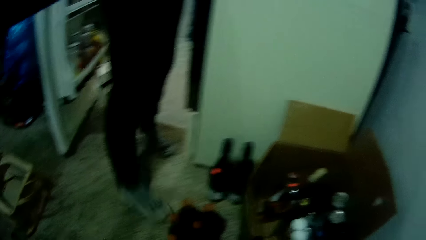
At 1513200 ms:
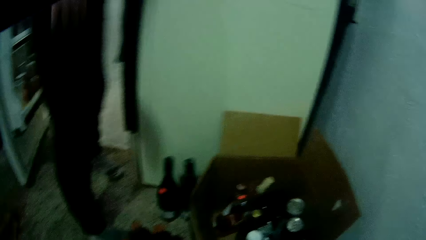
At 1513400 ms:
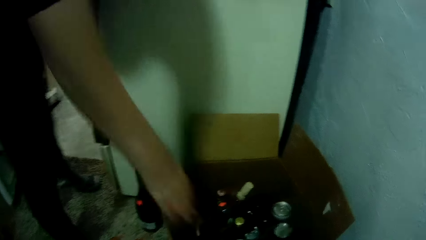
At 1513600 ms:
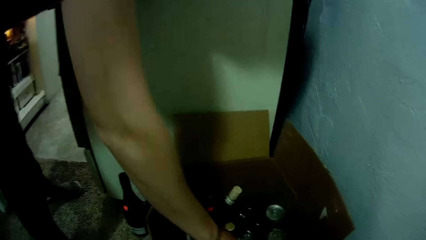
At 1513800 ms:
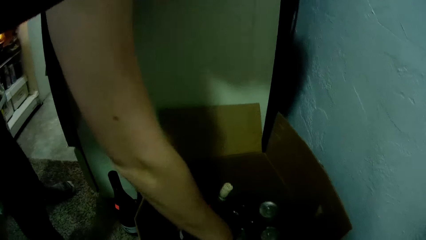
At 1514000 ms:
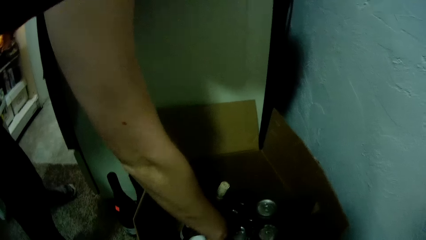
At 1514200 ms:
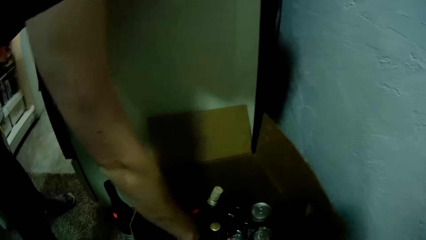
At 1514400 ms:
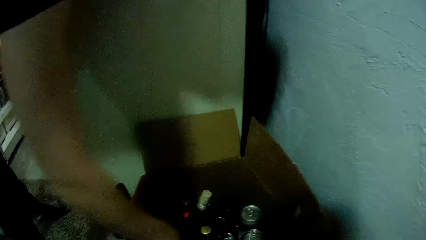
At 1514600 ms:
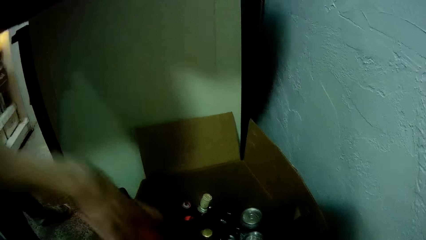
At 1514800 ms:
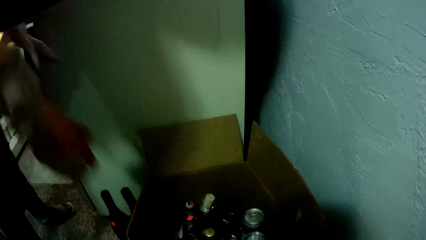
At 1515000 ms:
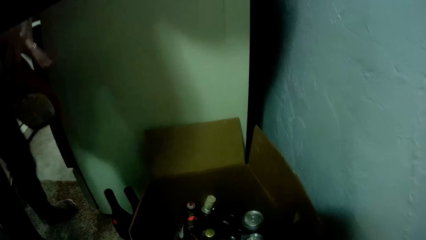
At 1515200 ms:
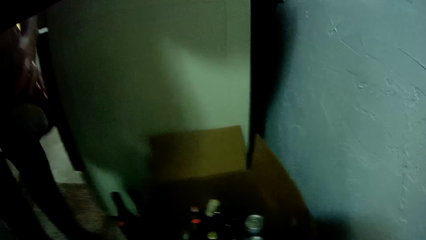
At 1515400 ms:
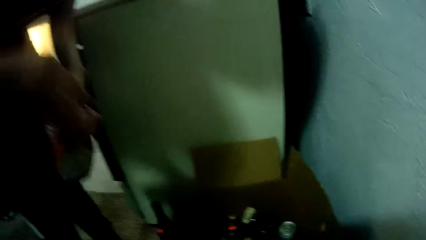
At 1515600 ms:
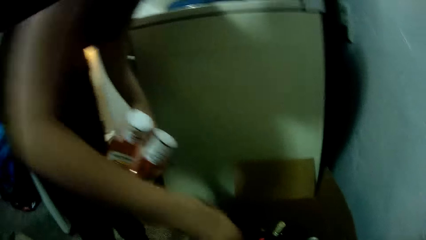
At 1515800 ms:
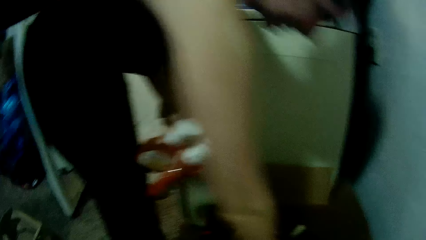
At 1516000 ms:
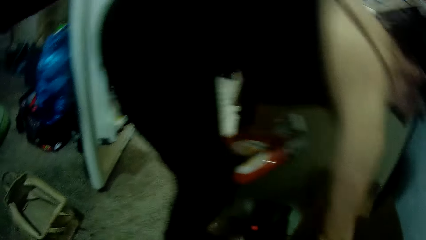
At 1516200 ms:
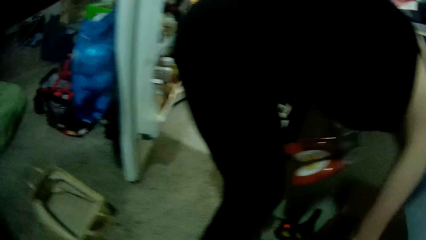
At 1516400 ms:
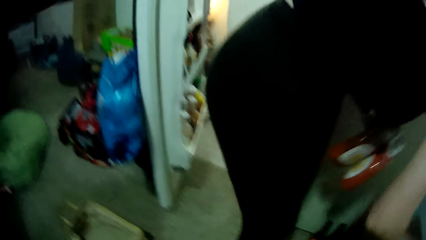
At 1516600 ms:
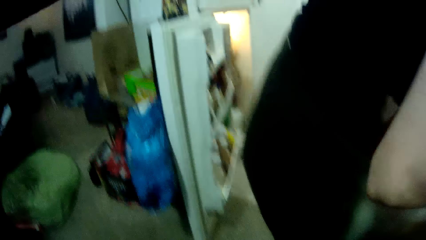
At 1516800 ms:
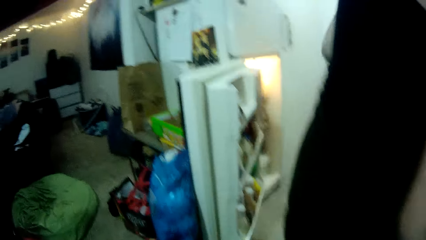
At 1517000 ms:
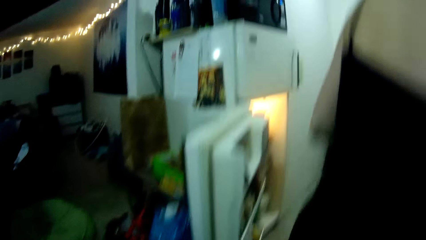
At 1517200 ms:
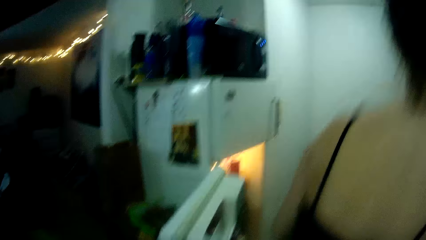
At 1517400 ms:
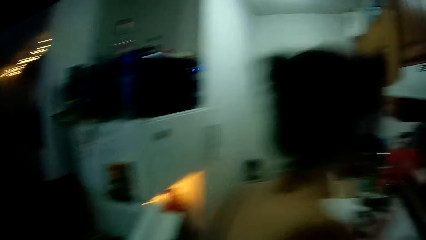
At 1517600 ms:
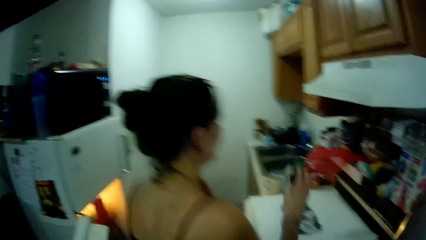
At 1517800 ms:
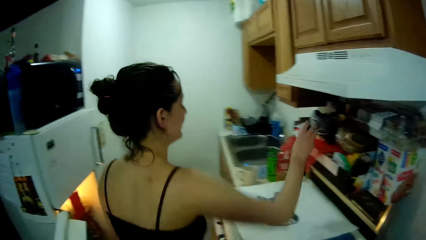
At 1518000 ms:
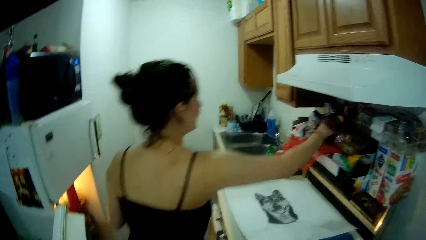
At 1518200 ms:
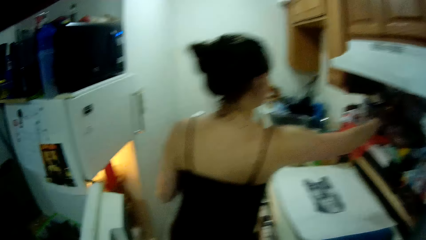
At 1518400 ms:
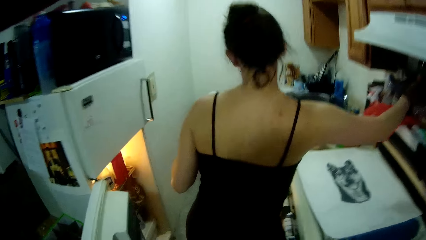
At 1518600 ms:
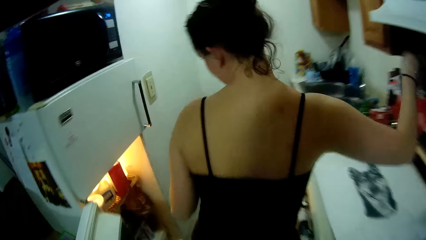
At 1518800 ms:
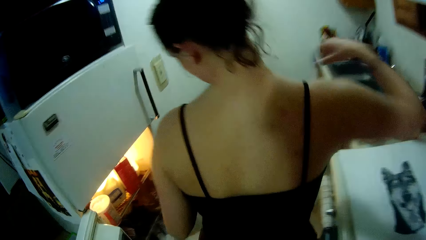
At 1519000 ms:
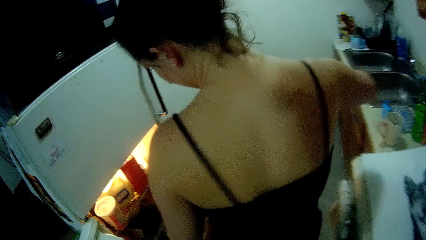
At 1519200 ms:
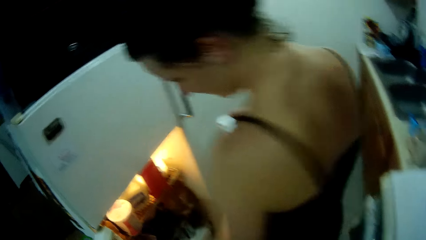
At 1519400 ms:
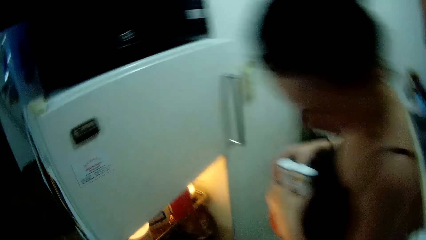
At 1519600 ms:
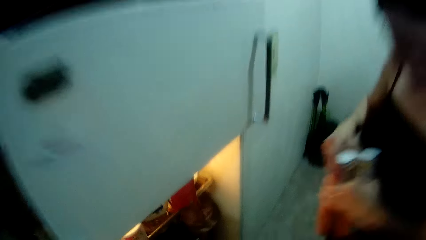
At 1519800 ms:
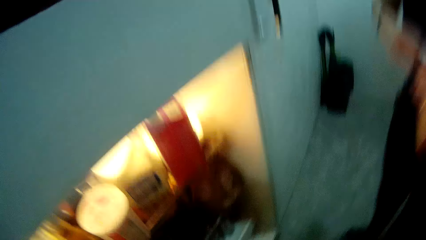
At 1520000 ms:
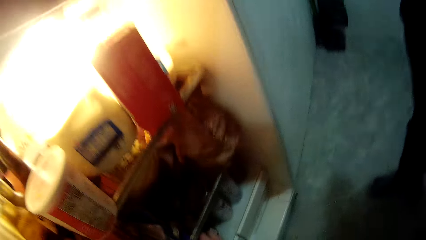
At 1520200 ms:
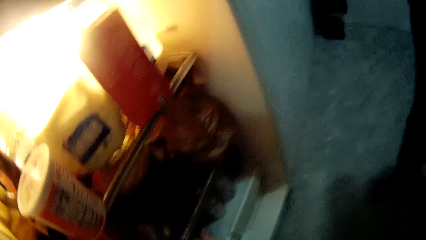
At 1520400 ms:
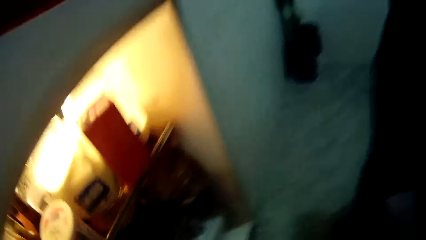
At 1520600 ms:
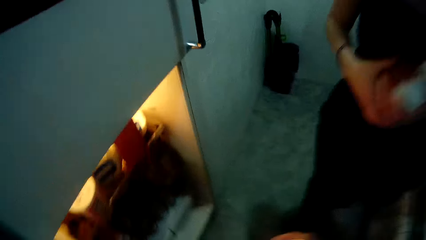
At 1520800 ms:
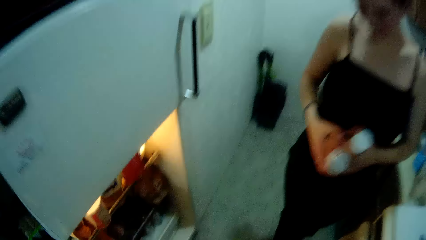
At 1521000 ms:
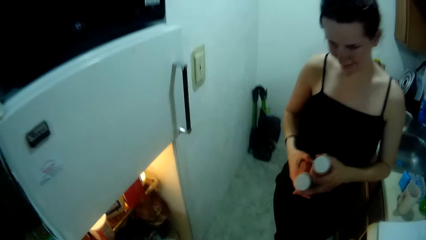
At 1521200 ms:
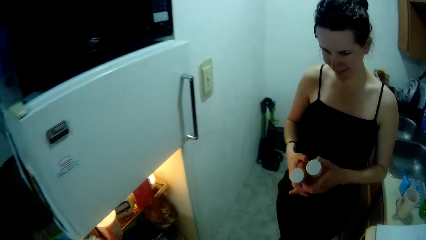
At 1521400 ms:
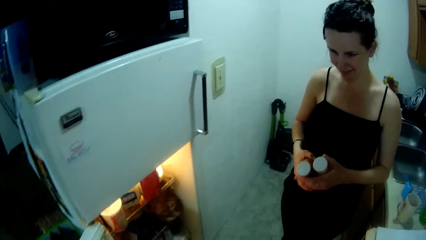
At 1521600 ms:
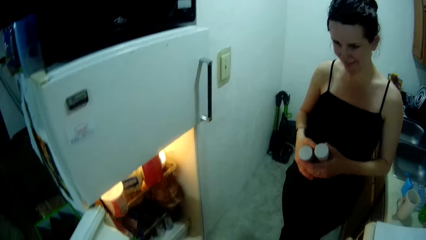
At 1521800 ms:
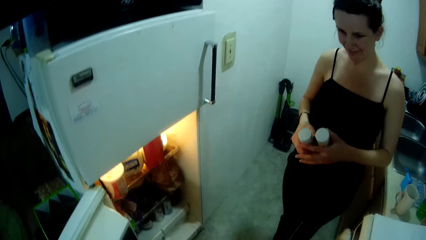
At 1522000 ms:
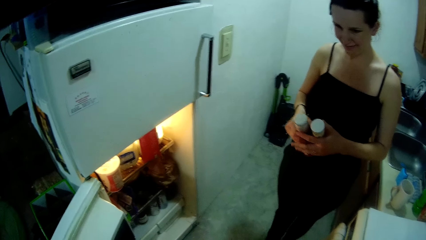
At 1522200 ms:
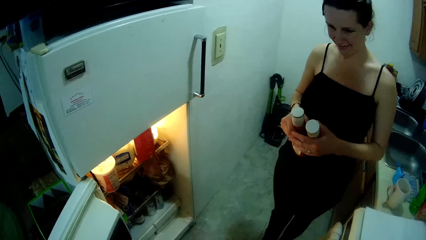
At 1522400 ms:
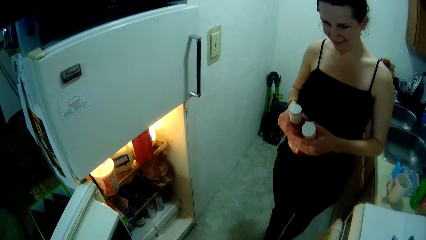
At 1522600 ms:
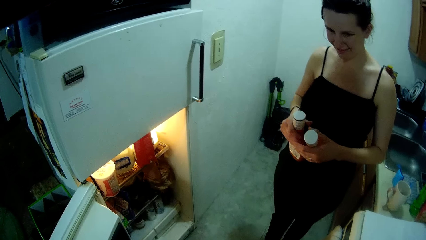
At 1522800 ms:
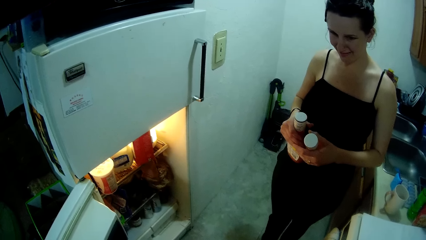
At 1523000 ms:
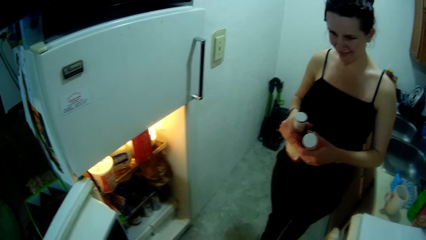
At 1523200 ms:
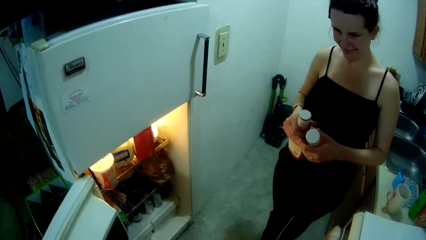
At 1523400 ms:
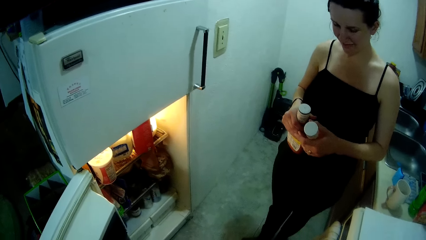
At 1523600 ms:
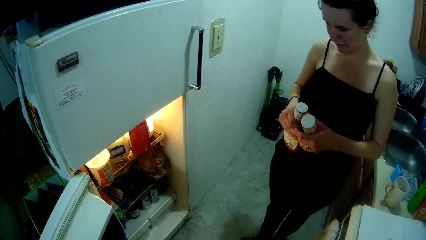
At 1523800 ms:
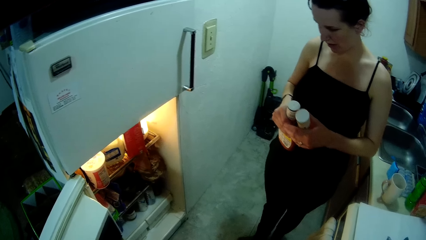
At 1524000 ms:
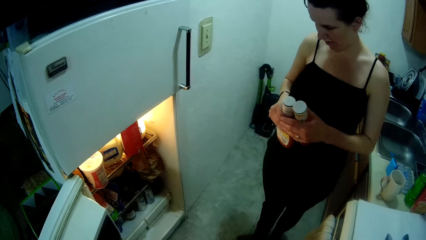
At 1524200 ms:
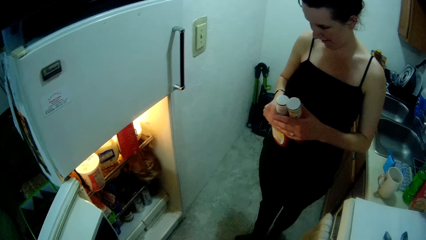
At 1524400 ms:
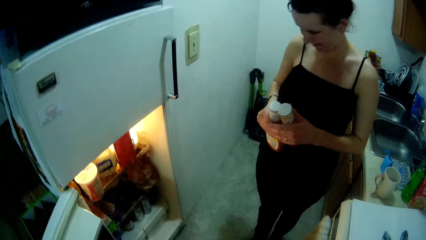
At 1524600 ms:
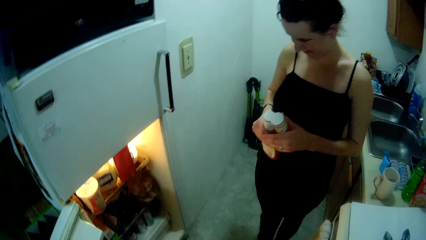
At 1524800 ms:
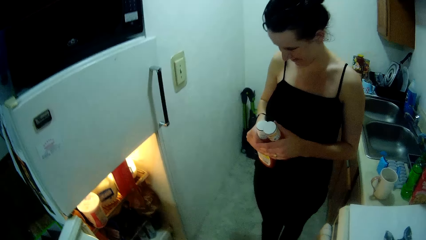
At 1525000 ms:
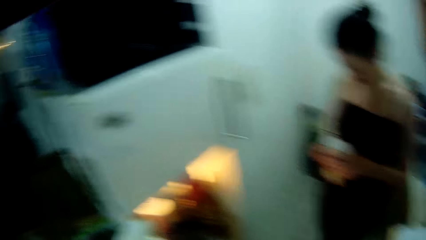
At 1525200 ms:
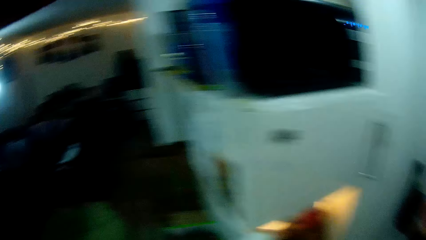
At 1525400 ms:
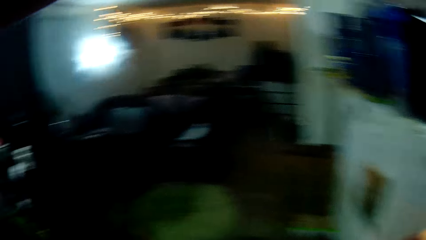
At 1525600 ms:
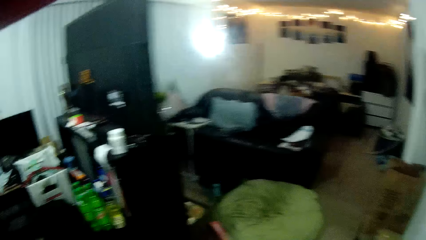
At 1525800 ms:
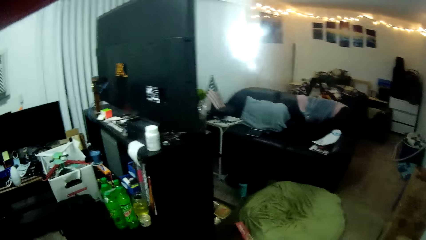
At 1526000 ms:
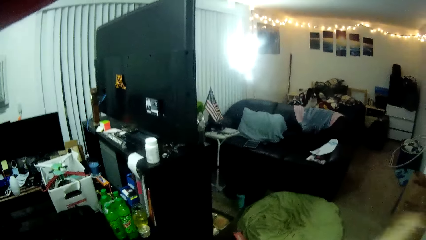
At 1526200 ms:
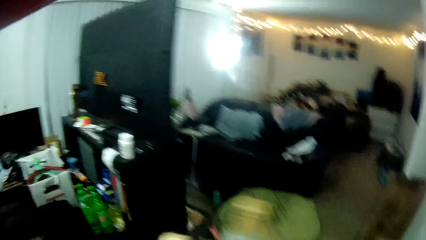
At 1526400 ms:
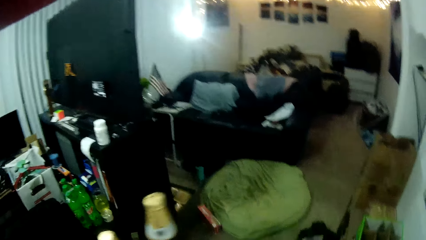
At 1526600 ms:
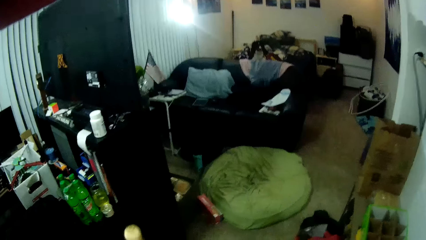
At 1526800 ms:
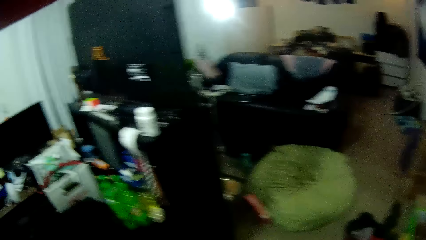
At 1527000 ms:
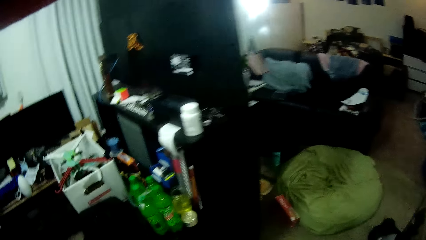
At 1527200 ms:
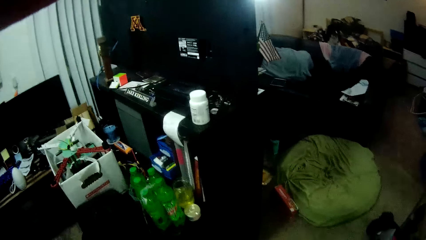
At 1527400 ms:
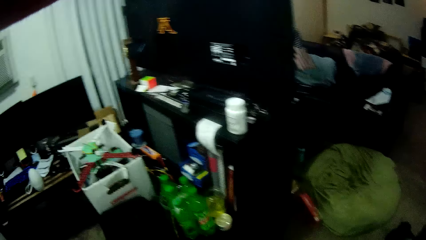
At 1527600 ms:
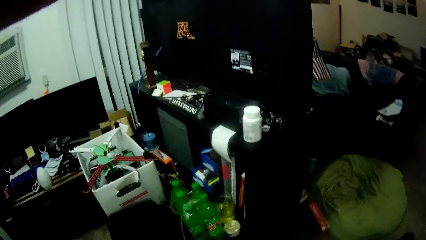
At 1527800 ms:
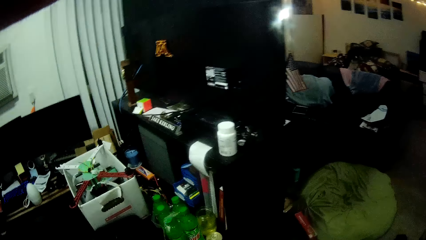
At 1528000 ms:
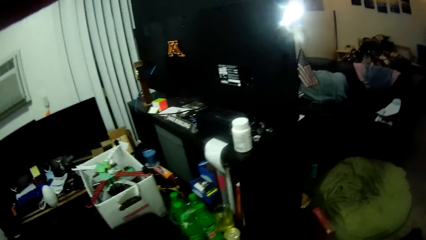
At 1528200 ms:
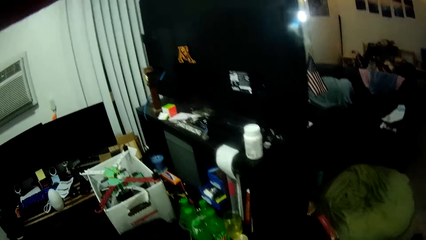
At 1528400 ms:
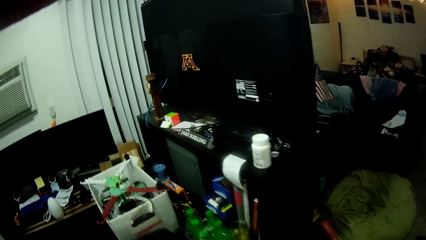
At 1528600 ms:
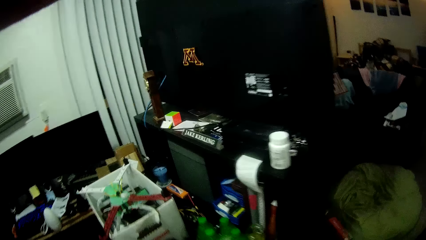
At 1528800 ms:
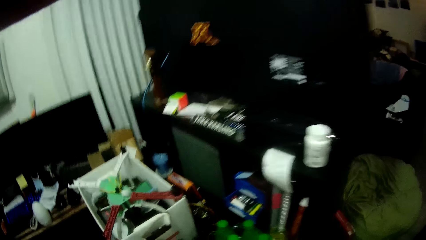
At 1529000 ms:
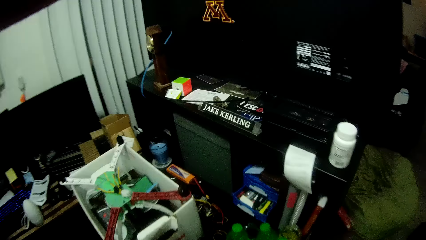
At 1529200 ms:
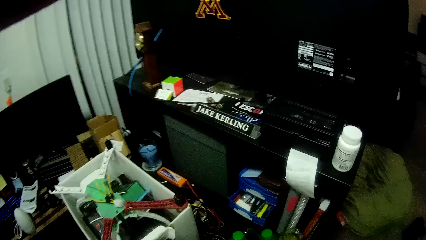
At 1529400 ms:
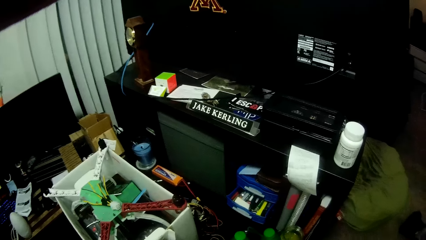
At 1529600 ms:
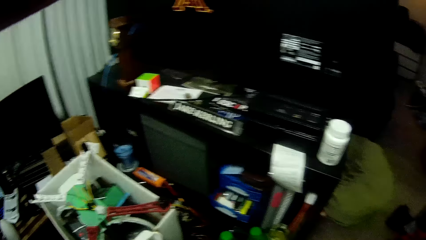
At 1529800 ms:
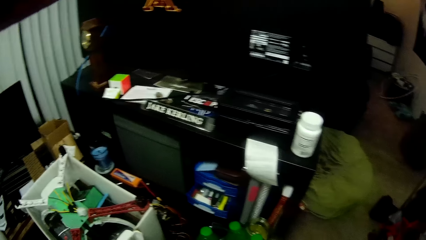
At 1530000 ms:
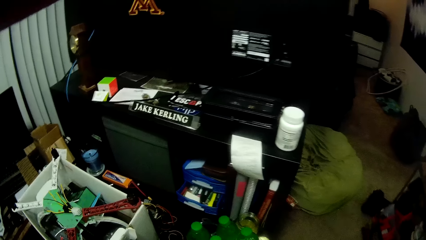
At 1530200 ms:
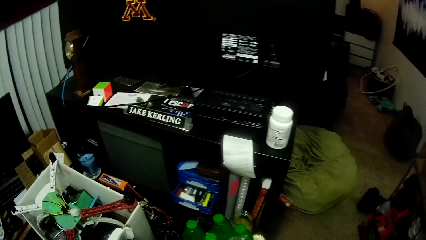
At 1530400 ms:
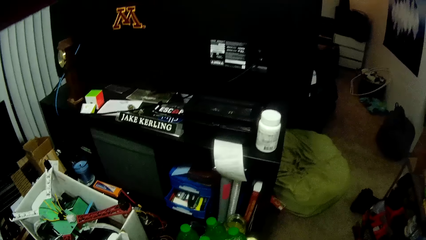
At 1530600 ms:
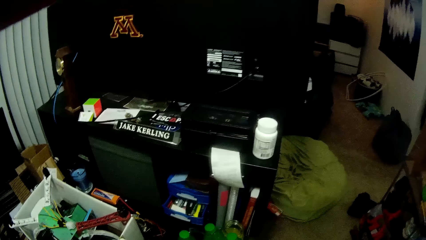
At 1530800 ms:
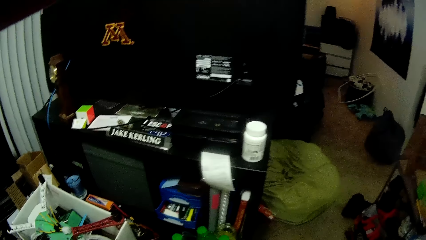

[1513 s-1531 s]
A woman walks forward. The woman removes two bottles from the carton box with her right hand. The woman passes the two bottles from her right hand to her left hand. The woman stretches her right hand to the carton box. The woman drops a pocket lighter in a shelf with her right hand. The camera wearer looks around the fridge. The woman holds the two bottles with both hands. The woman talks to the camera wearer. The camera wearer looks around the house. He drops a bottle on a table with his right hand.
